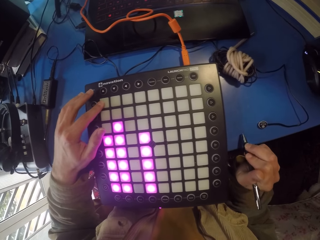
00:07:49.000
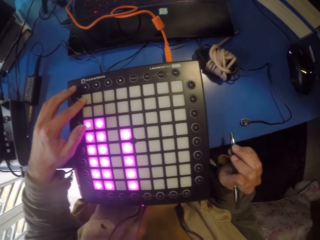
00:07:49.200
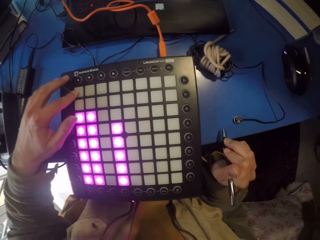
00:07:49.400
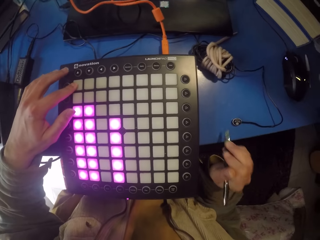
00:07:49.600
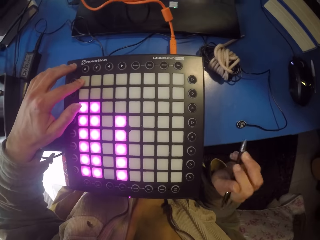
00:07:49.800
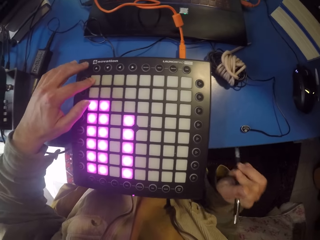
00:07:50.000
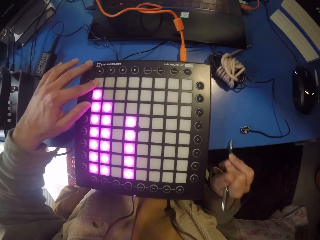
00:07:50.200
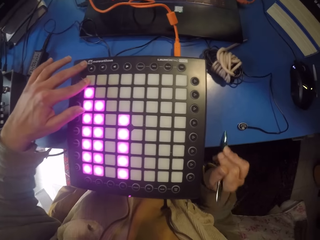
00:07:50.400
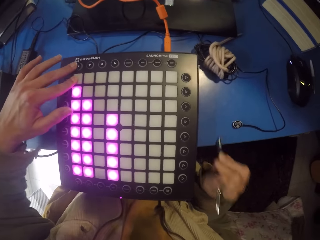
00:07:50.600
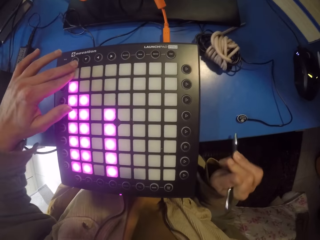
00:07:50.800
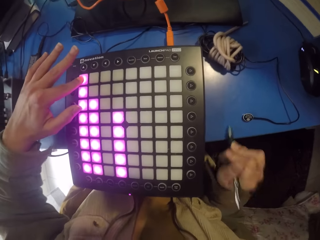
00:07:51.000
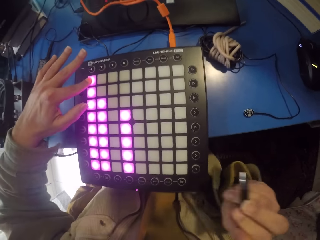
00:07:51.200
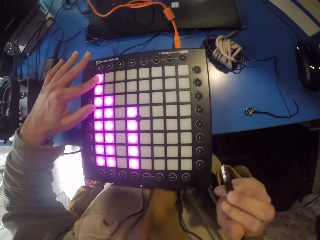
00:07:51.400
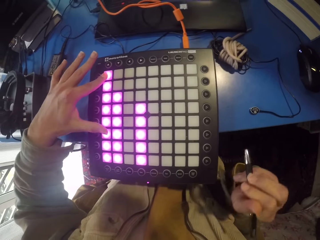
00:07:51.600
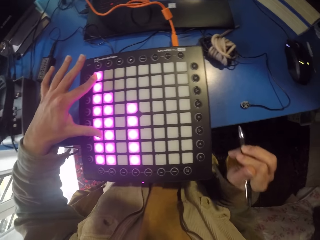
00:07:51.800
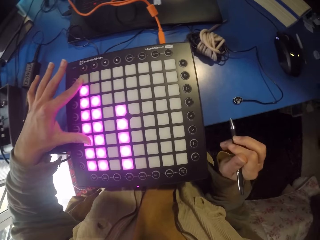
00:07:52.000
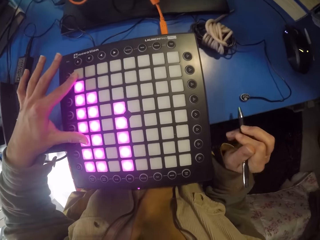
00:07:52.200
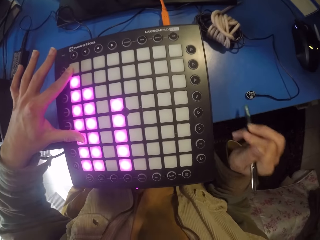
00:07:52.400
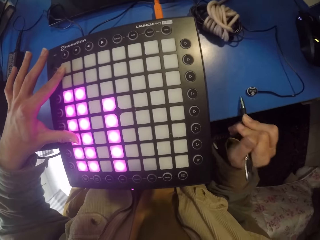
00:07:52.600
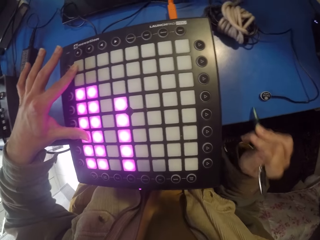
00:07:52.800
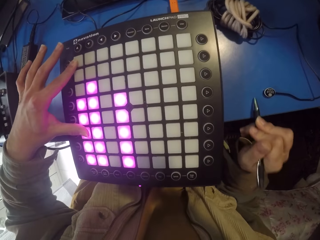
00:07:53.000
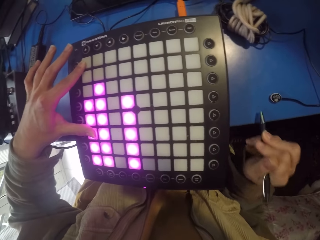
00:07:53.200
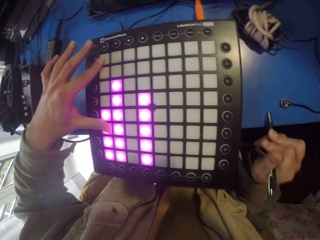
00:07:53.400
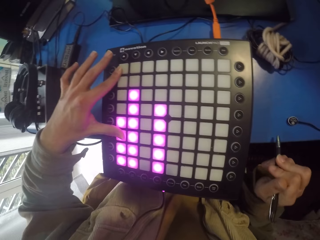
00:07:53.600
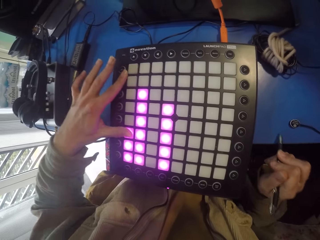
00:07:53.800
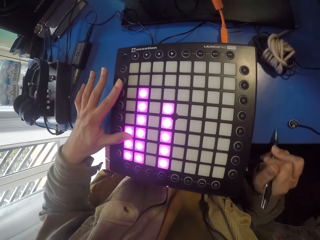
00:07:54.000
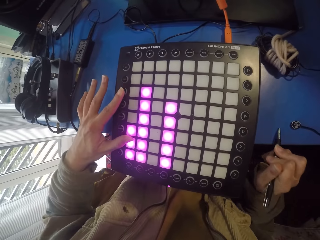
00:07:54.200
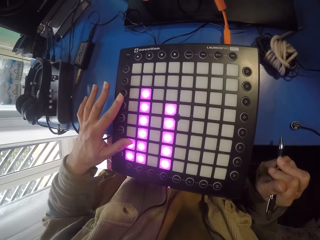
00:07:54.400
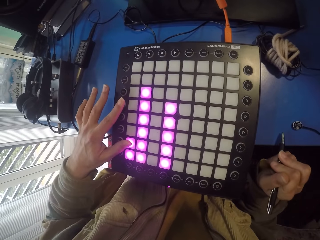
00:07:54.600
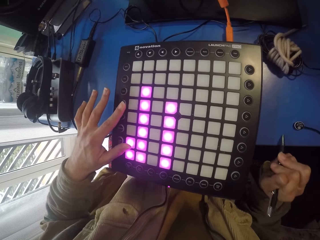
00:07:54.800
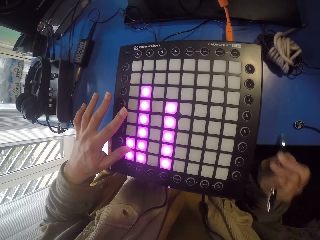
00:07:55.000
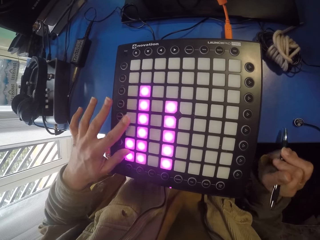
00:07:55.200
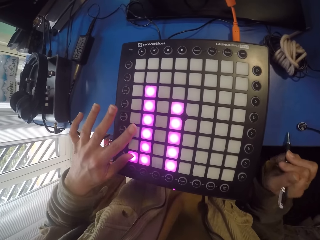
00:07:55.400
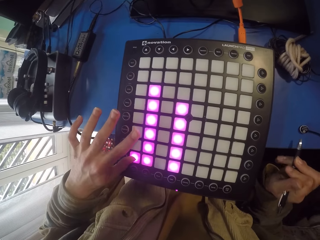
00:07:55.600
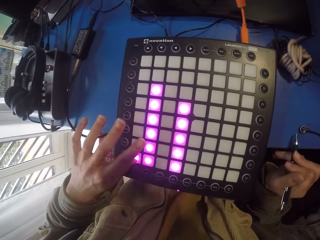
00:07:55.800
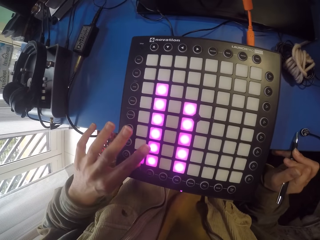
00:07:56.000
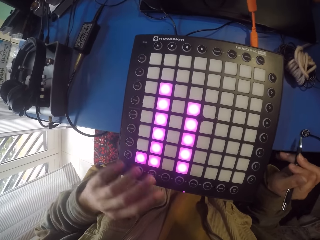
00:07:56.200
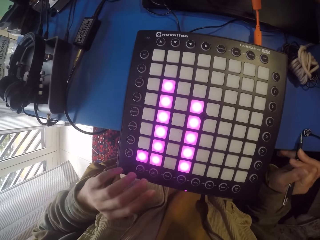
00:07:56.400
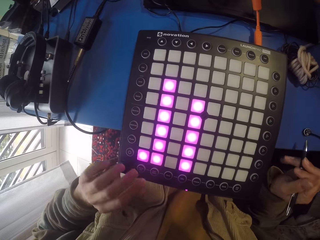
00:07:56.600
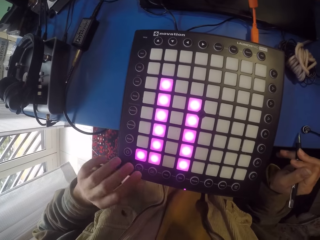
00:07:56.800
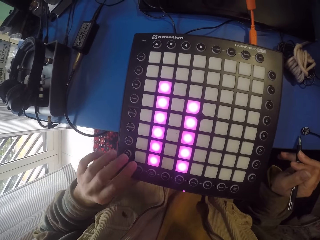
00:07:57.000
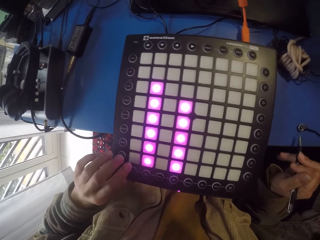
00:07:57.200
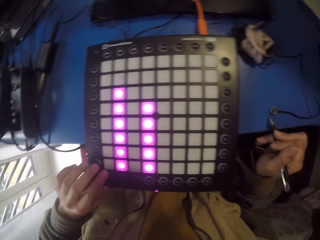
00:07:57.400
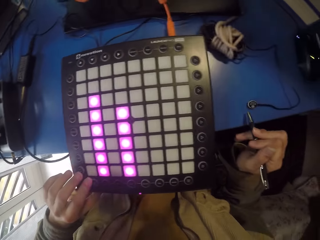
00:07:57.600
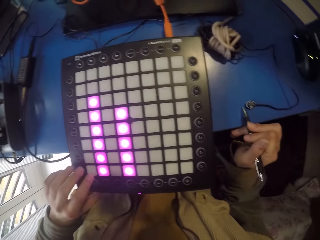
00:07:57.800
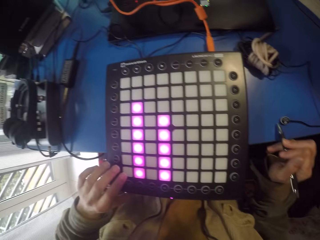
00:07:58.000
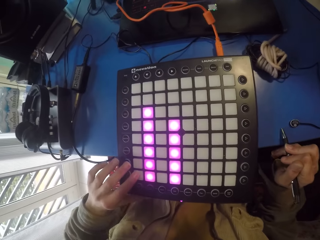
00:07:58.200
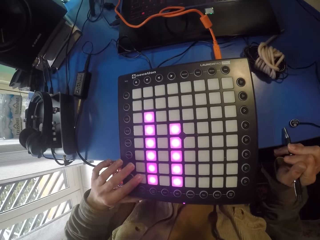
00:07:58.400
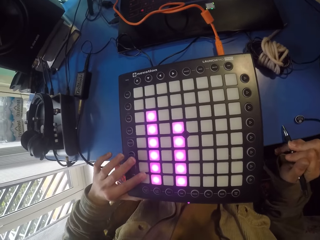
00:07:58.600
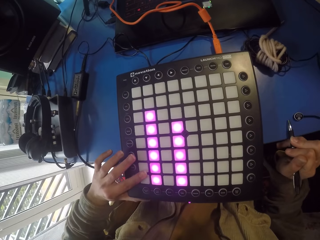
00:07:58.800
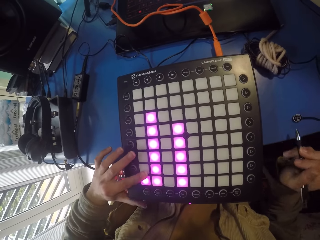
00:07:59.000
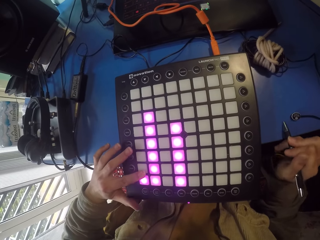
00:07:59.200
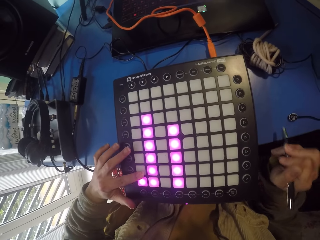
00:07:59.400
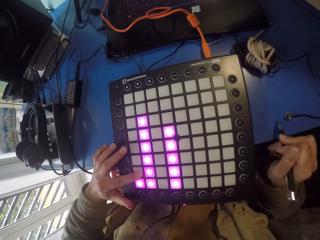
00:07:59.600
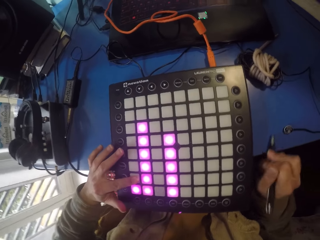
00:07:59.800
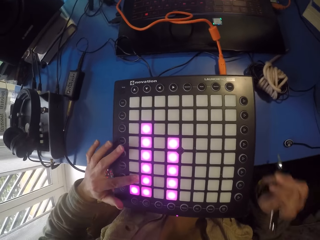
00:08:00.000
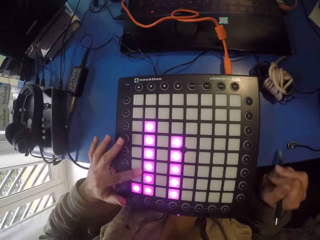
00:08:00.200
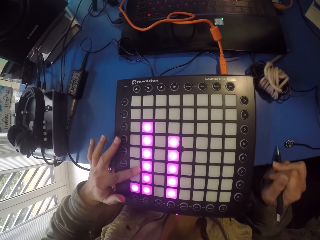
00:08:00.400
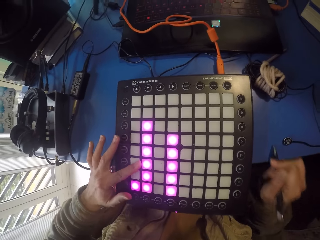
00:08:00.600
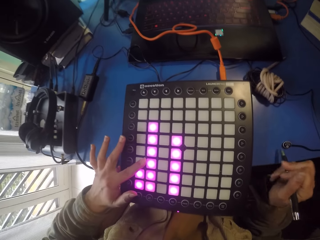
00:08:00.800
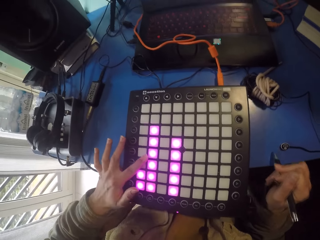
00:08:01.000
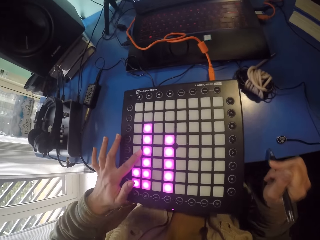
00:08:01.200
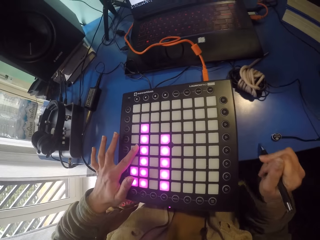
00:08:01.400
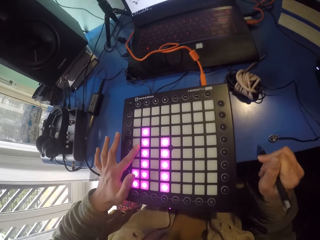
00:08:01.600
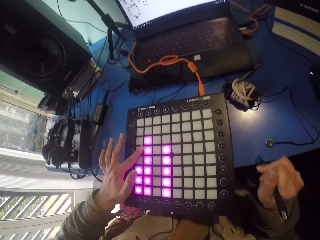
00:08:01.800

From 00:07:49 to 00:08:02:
The camera wearer taps with a pen. They press the piano. They tap with the pen.

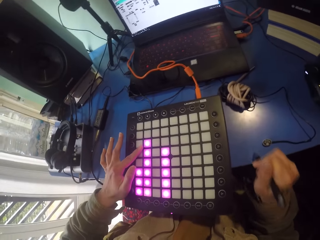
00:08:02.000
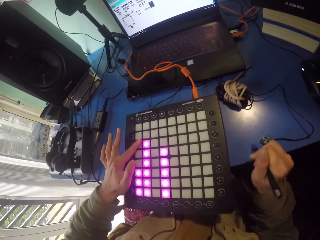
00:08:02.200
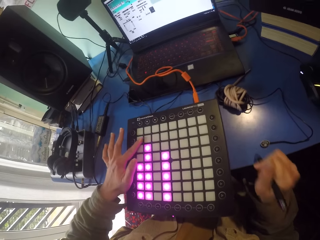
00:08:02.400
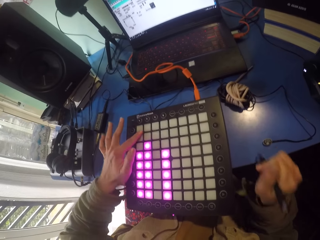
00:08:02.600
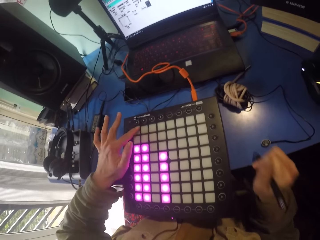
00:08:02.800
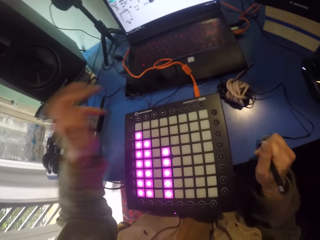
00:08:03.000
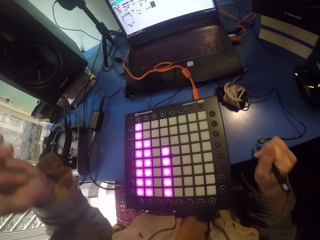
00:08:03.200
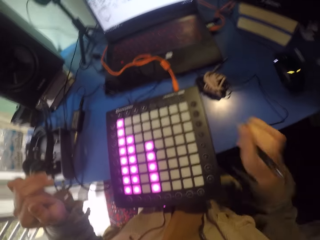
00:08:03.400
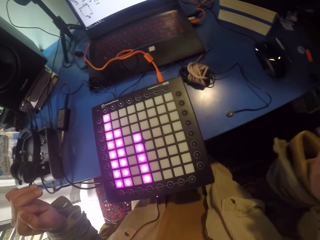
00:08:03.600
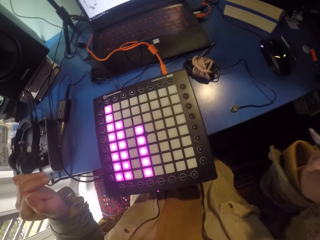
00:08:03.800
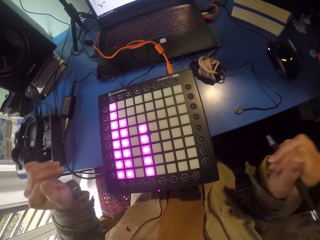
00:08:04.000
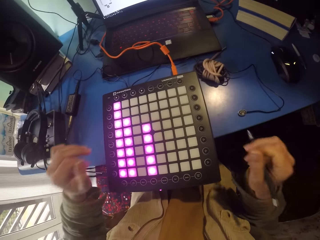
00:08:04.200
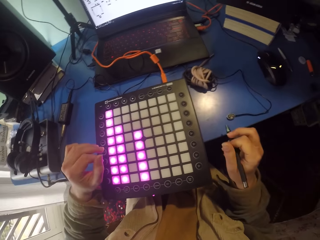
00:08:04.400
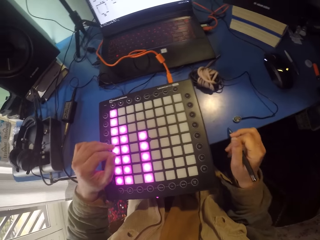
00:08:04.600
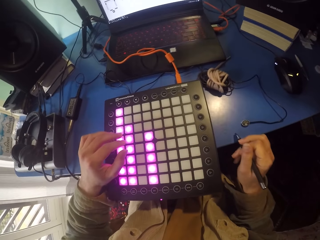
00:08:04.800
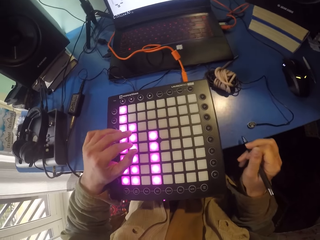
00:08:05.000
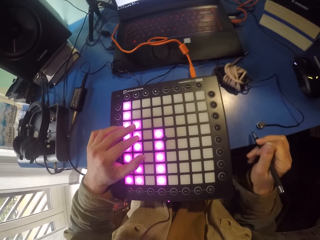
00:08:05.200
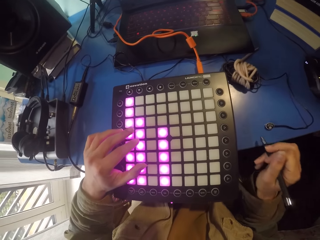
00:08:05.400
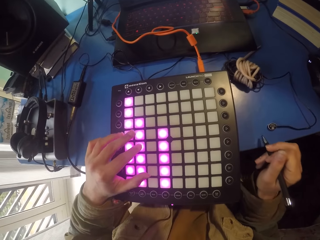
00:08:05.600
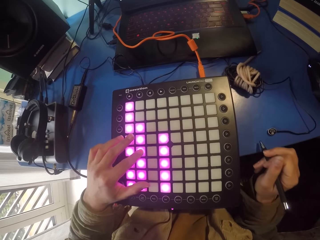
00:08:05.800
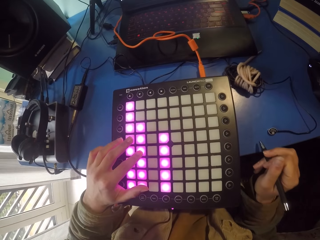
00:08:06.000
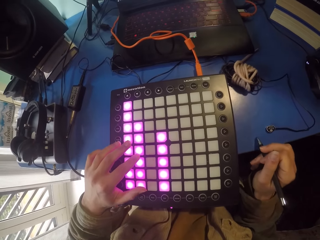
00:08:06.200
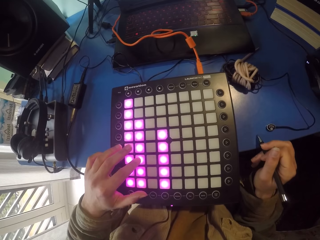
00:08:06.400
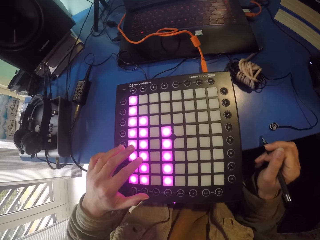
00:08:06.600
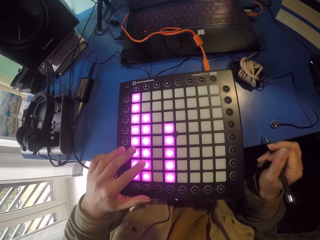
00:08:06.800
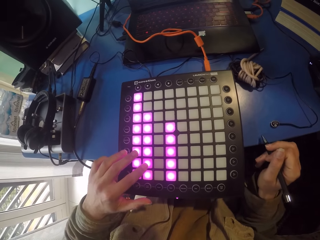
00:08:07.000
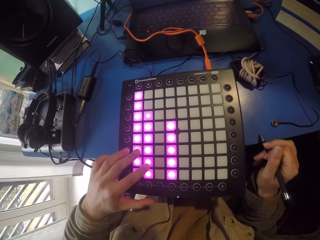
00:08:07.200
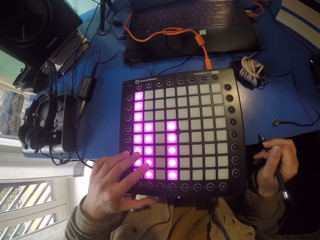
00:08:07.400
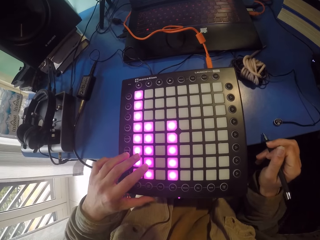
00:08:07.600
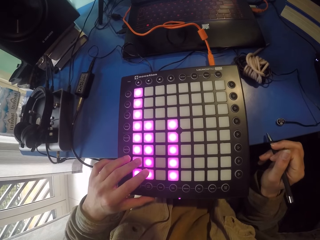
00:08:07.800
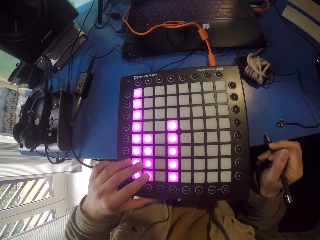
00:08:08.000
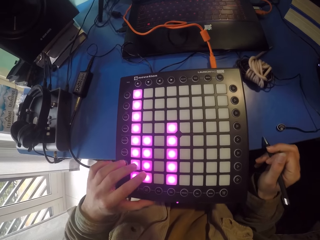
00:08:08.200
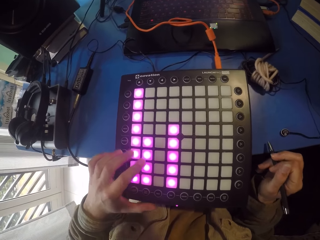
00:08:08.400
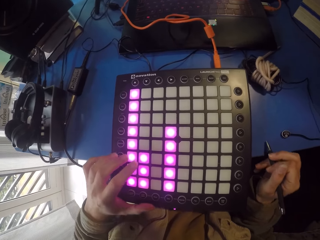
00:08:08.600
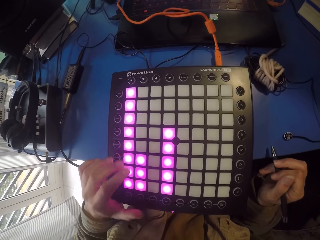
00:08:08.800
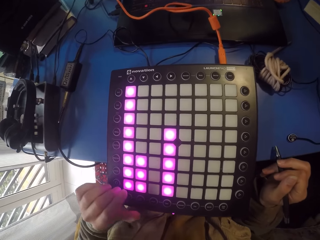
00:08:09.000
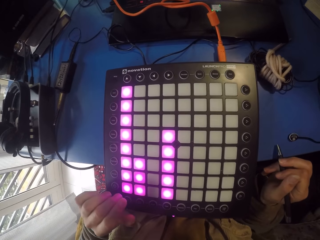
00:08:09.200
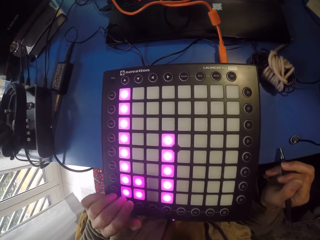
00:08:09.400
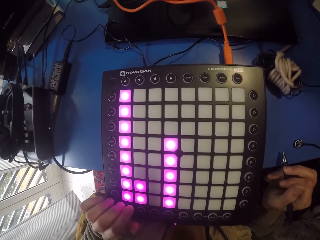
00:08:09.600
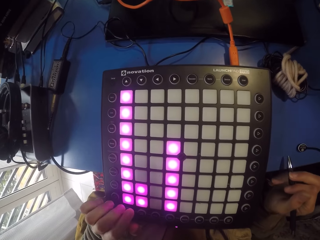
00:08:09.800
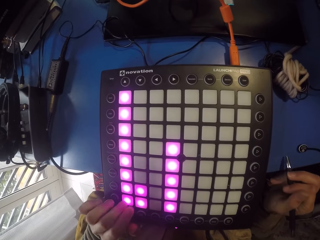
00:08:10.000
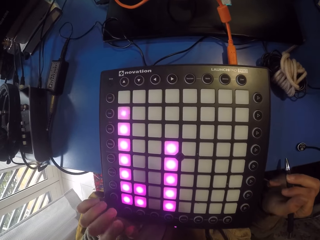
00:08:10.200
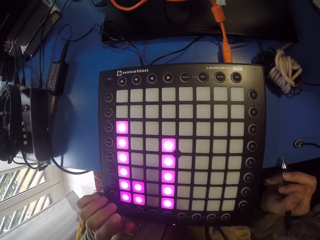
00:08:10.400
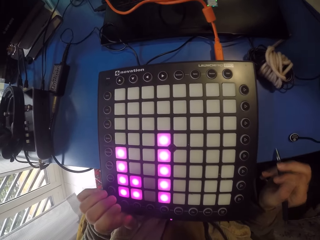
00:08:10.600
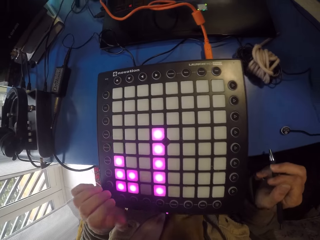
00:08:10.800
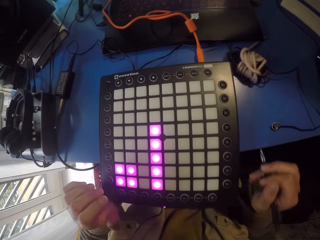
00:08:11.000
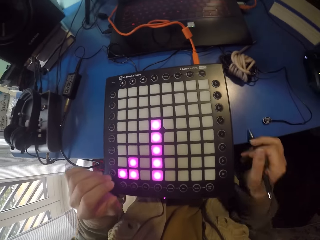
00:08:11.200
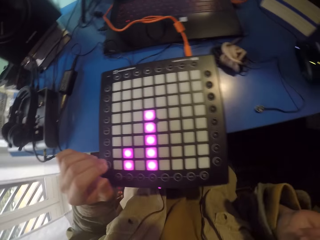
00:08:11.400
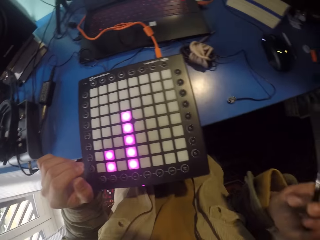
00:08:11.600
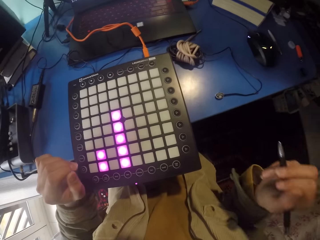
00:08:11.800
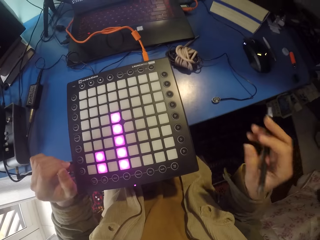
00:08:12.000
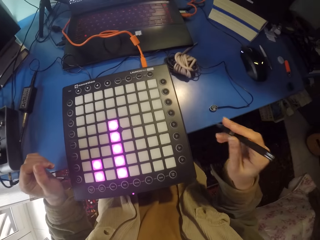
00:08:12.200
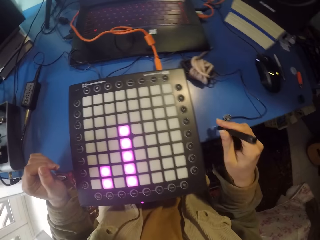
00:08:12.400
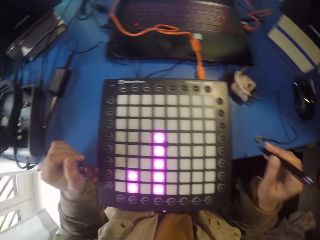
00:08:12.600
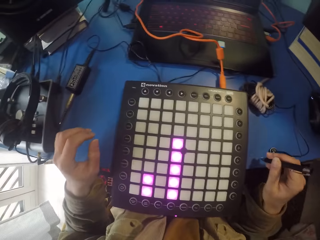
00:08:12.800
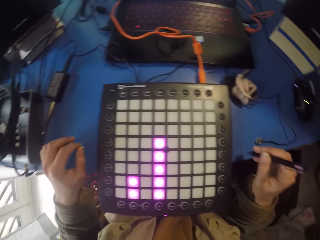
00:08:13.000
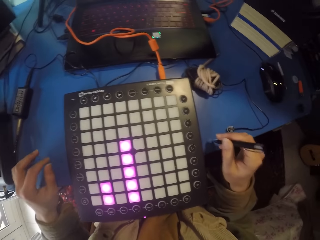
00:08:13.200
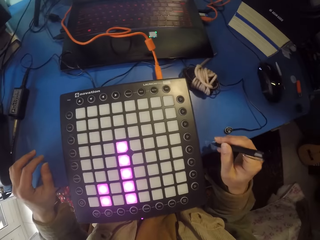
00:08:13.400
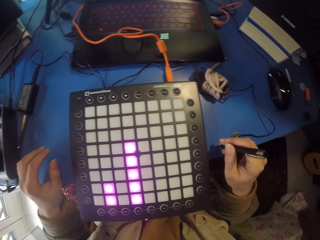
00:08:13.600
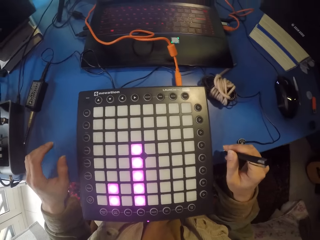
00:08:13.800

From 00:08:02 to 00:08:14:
The camera wearer stops pressing. They release the left hand from the launchpad. They touch the launchpad. They tap with a pen. They press the piano. They tap with the pen. They release the hand from the launchpad.
